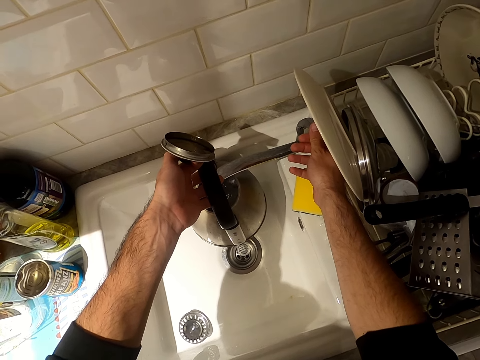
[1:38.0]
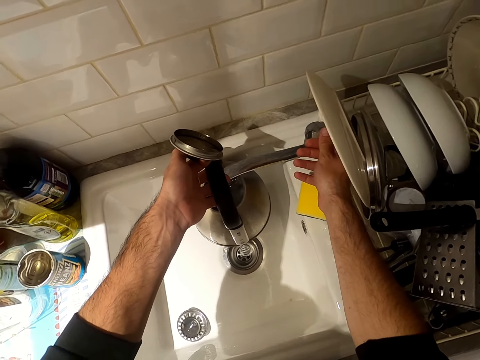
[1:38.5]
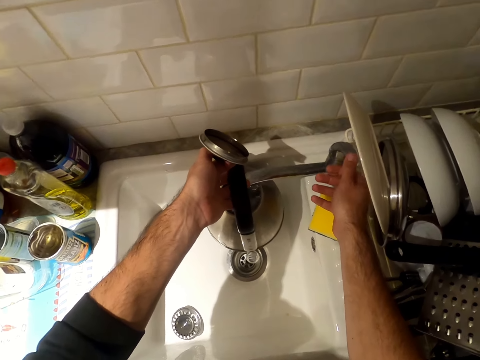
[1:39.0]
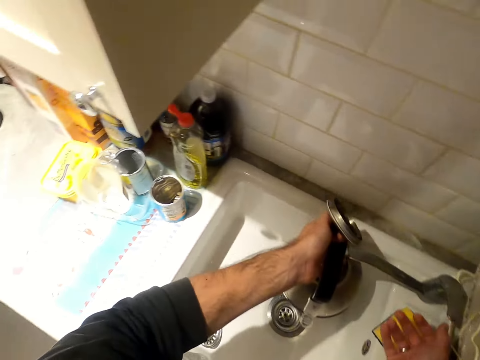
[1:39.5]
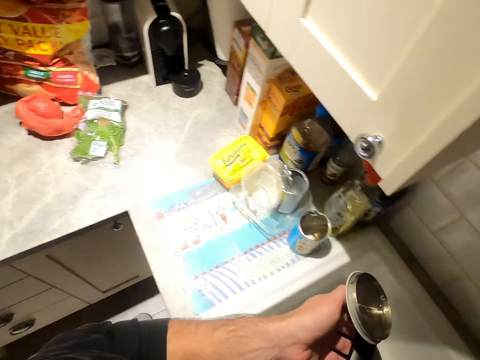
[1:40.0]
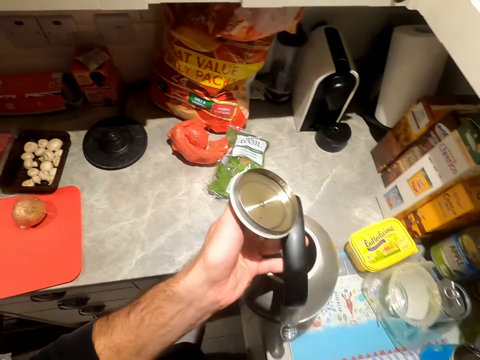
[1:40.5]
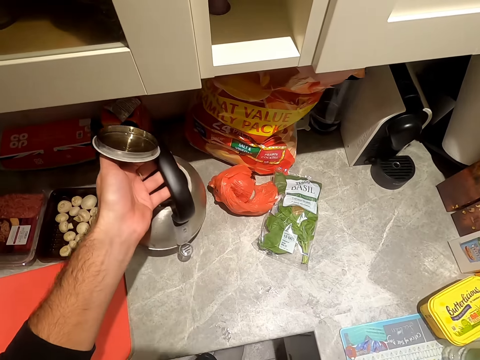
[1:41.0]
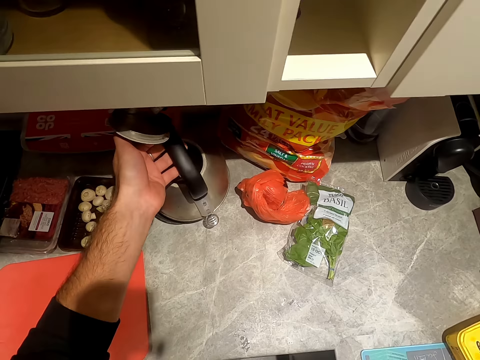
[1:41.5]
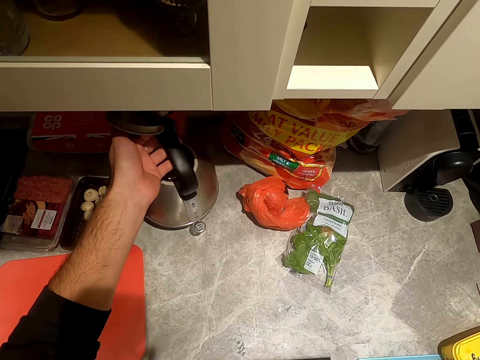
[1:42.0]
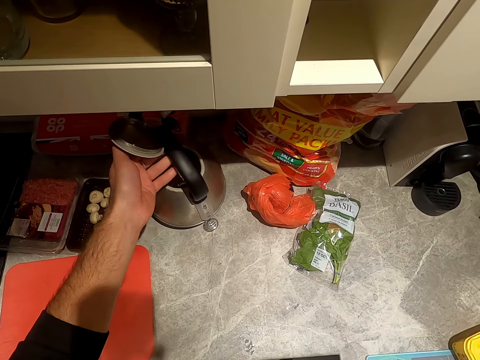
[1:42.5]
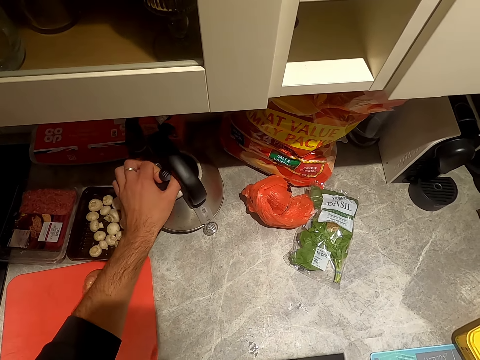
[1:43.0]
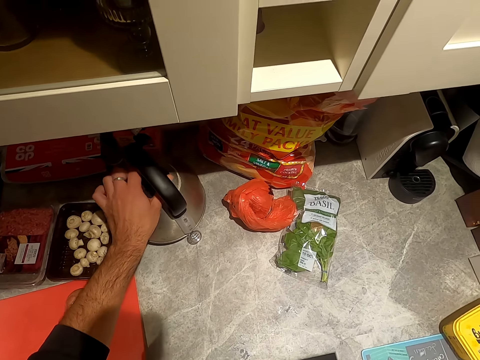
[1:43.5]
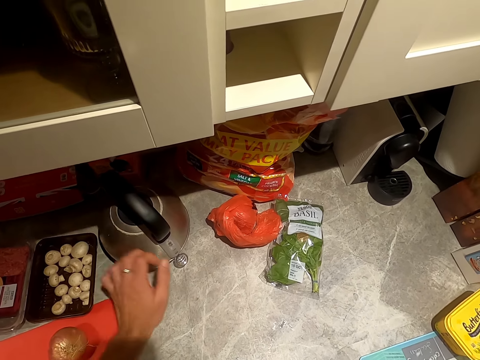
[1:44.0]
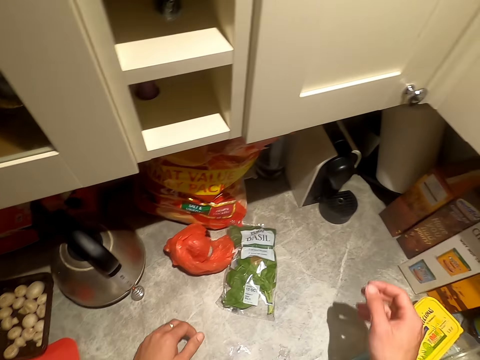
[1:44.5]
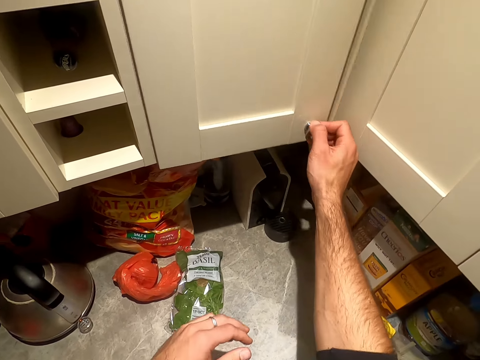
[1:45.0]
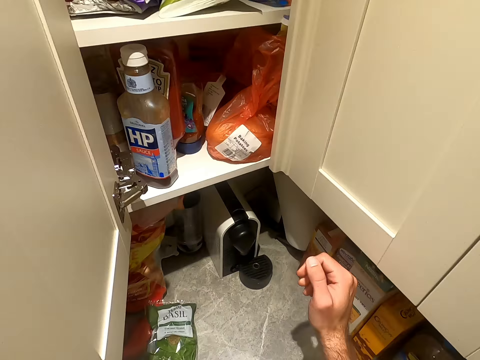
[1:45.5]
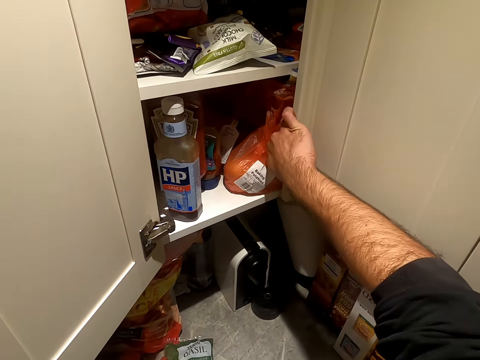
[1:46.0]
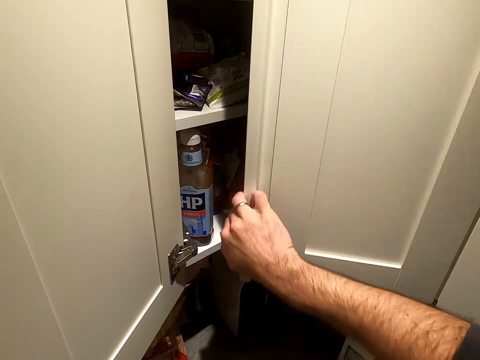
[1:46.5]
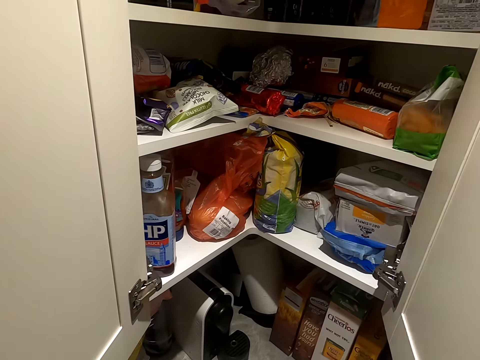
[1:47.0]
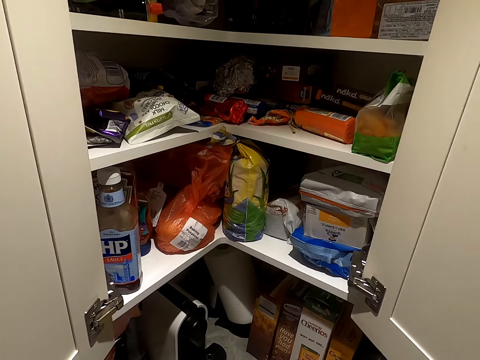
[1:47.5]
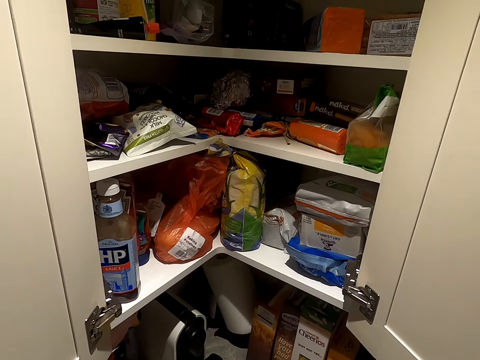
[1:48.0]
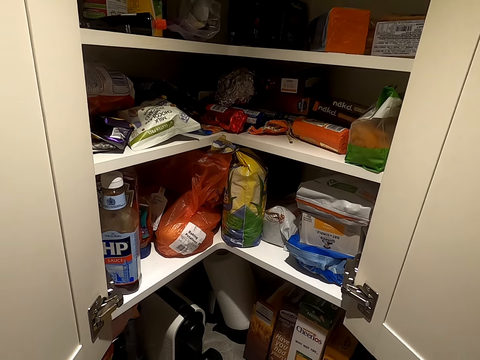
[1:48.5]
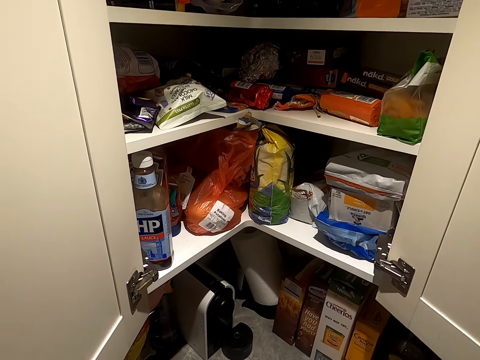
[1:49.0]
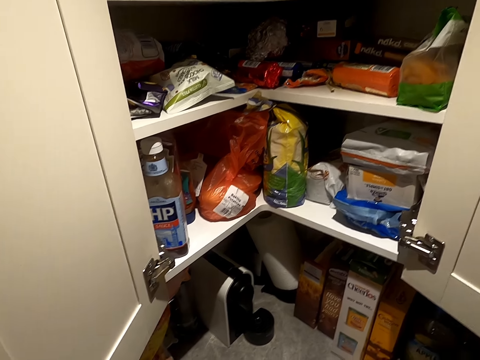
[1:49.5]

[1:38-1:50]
The camera wearer puts water on the table. They turn on the electric kettle. They open the cupboard.

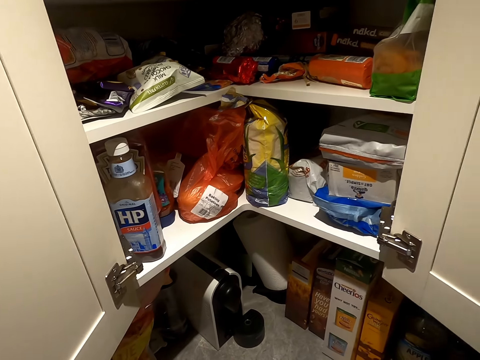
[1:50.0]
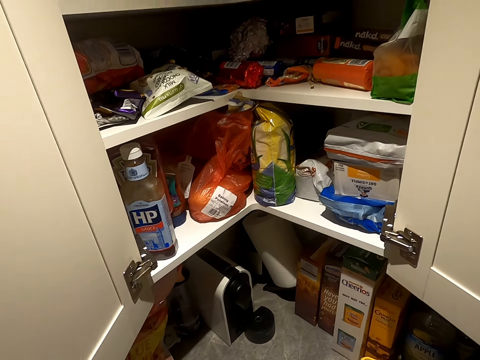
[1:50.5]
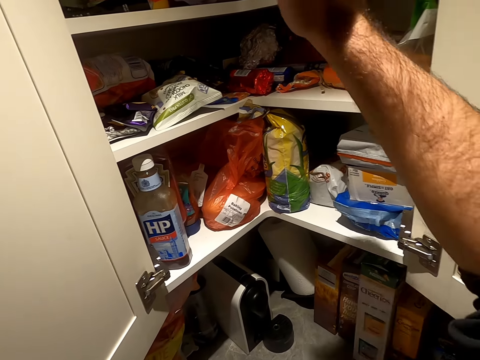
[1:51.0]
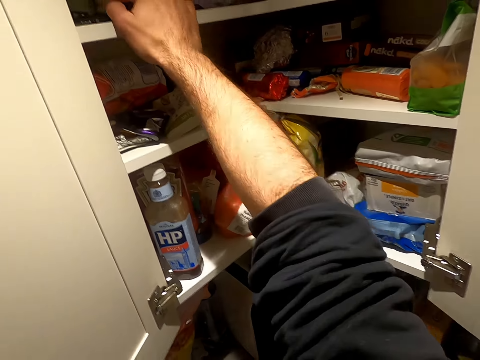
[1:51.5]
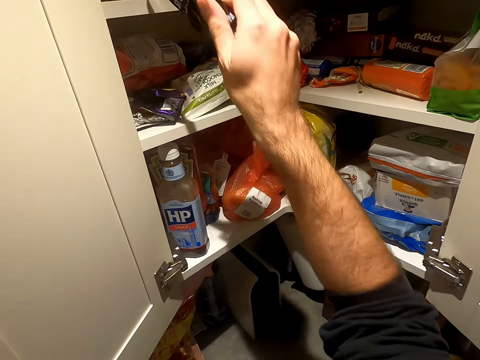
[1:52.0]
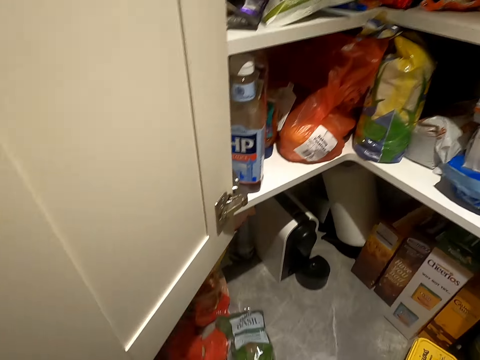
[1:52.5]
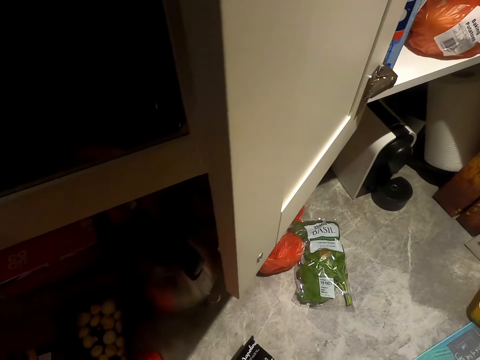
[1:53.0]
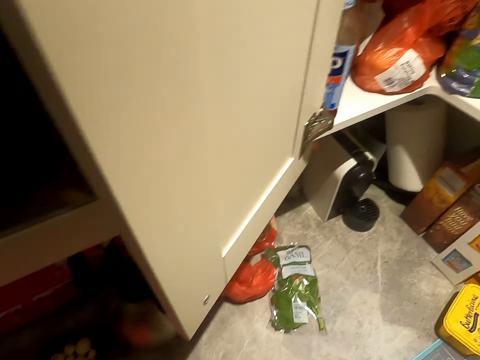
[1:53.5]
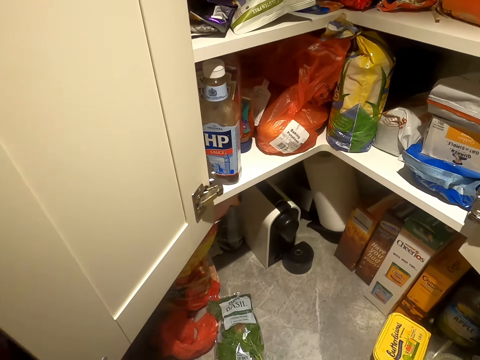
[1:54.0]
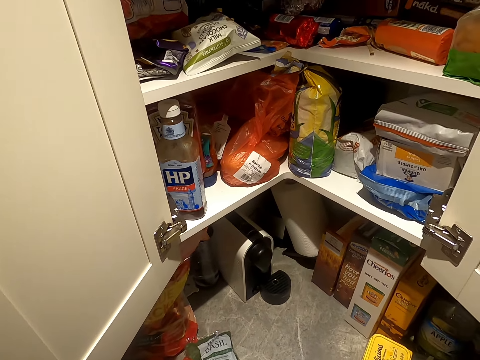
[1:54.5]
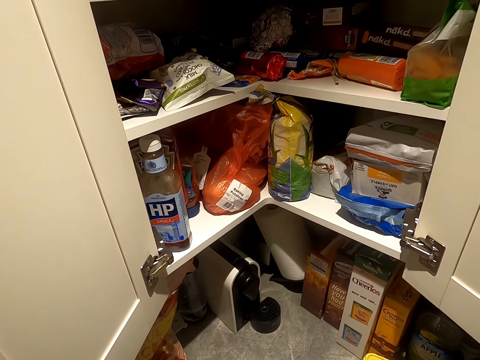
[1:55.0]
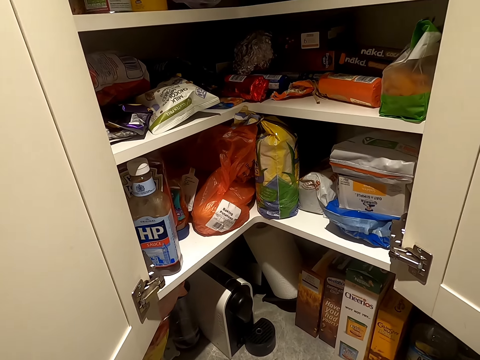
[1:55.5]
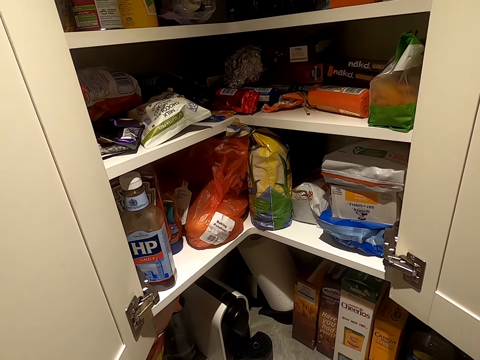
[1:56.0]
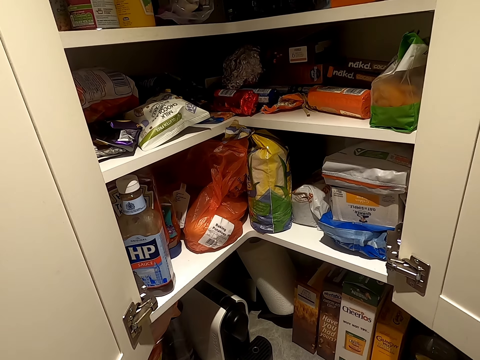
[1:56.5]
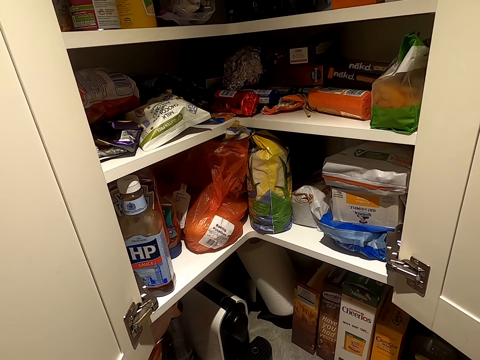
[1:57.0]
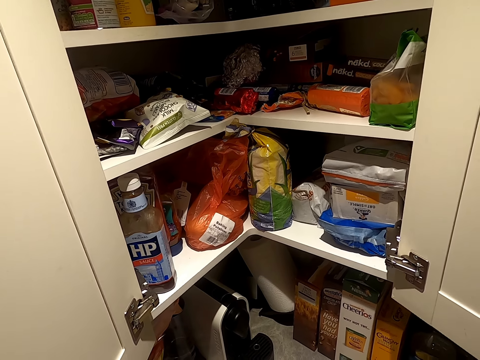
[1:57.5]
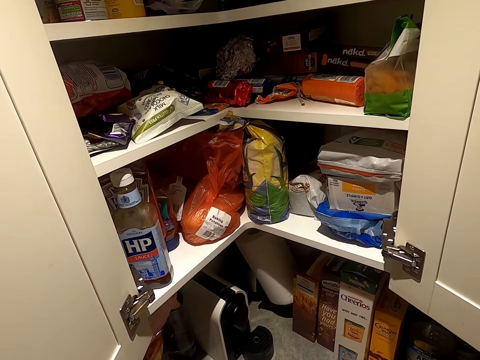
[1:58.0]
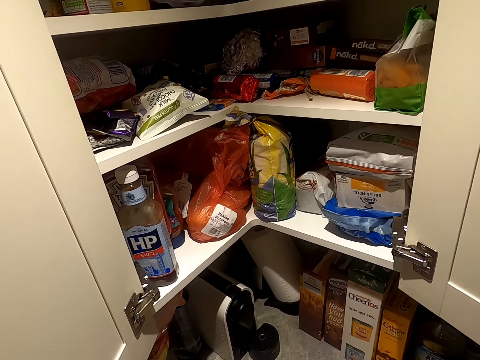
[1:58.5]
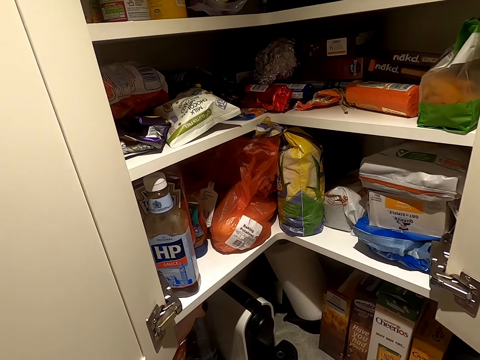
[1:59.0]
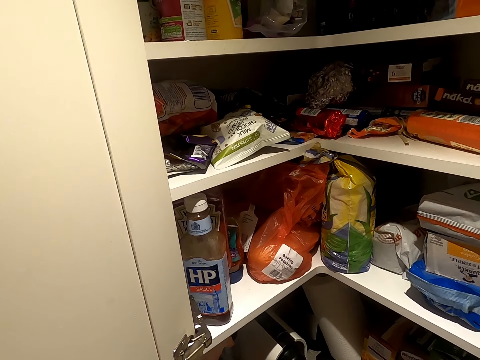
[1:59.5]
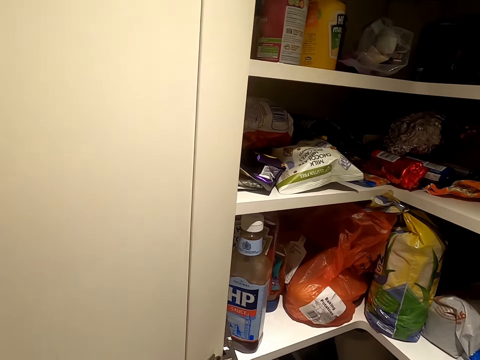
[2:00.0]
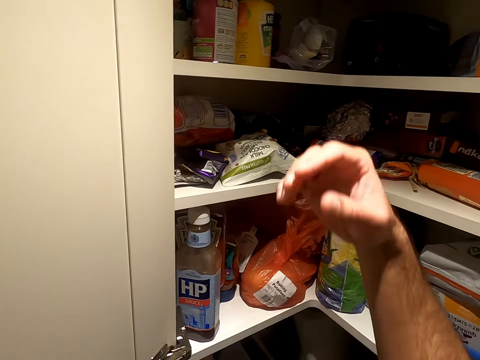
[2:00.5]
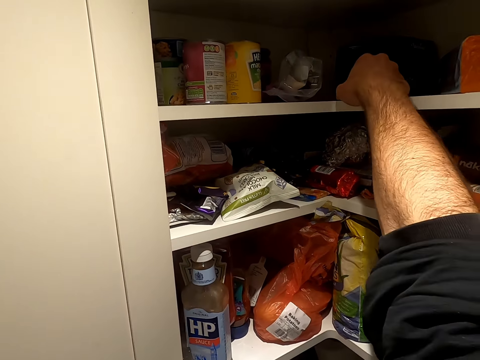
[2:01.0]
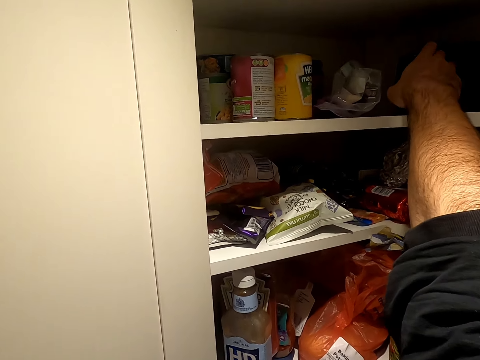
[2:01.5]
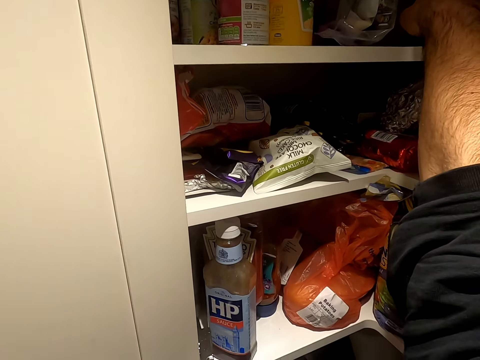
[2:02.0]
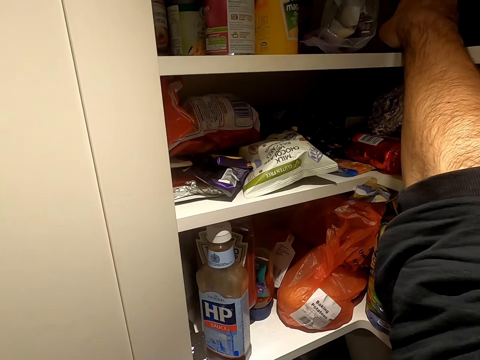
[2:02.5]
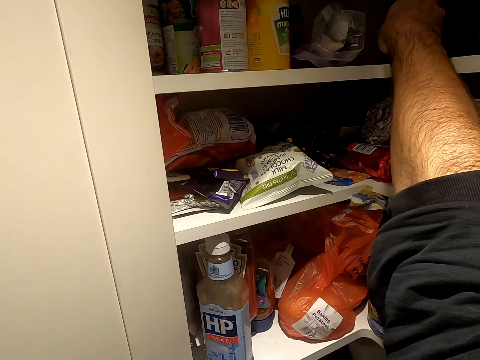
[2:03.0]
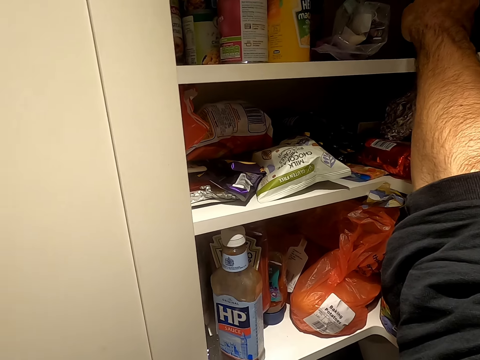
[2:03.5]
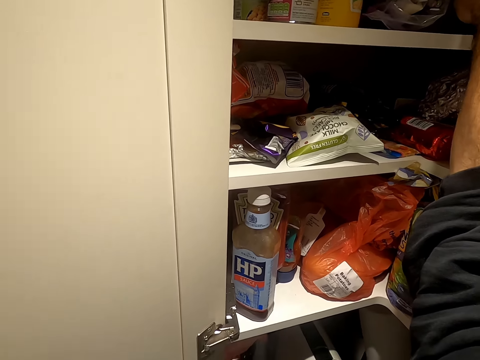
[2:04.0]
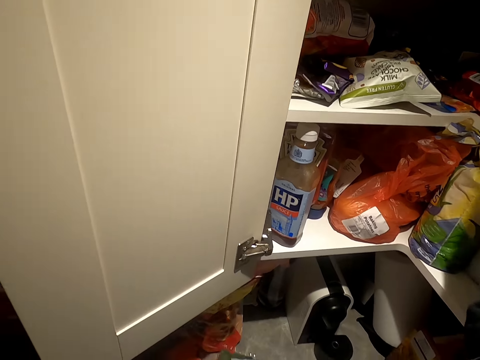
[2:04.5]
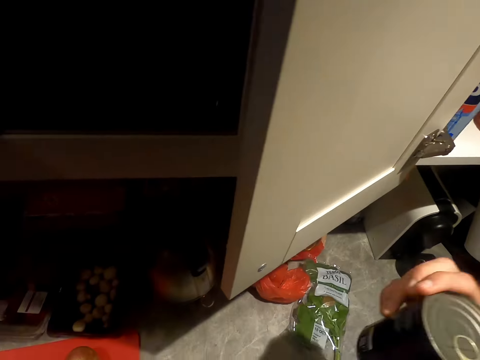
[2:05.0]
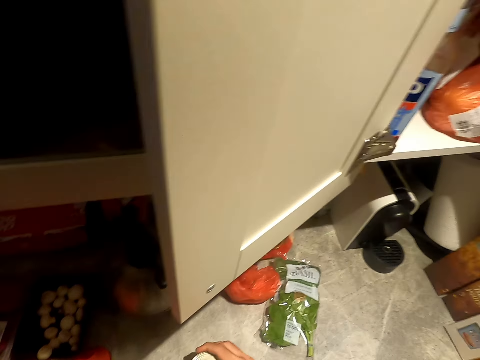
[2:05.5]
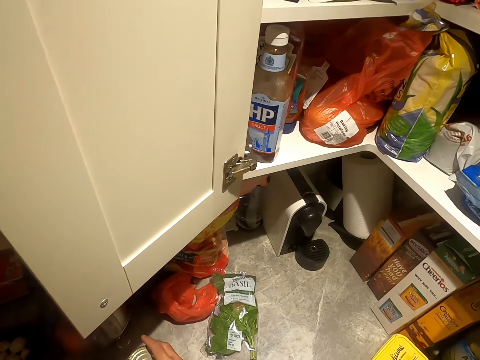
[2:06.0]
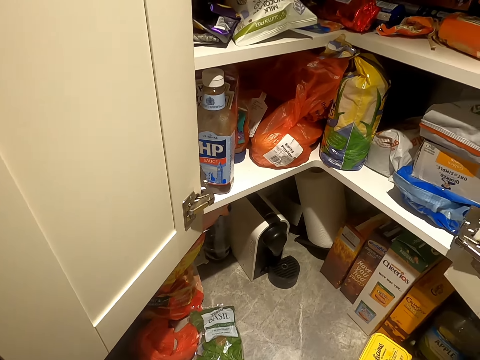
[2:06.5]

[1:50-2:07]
The camera wearer takes something from the cupboard.
